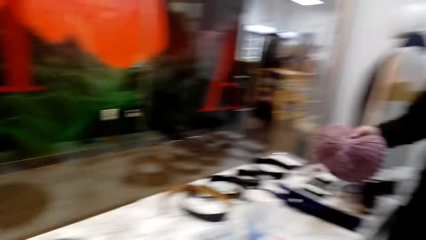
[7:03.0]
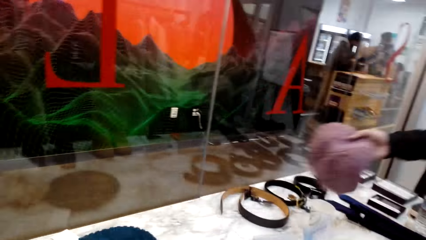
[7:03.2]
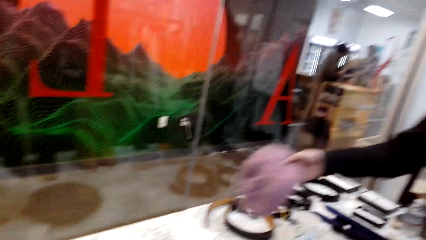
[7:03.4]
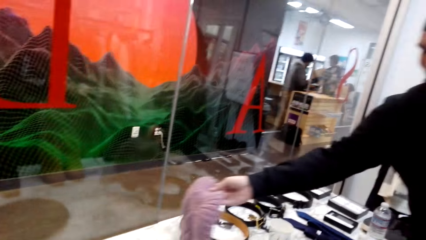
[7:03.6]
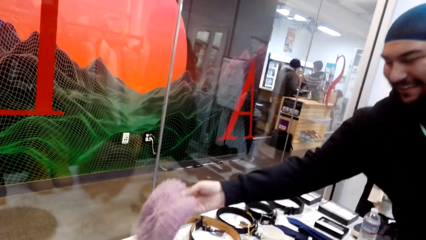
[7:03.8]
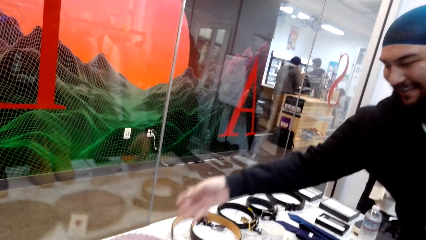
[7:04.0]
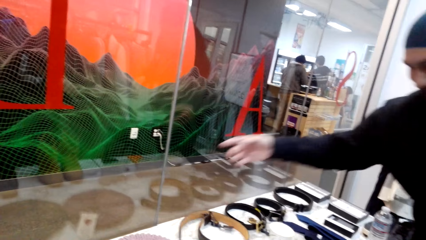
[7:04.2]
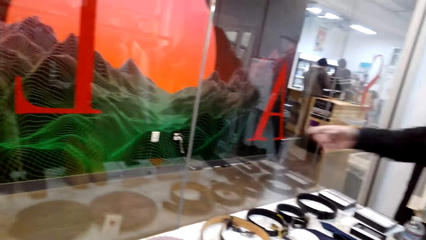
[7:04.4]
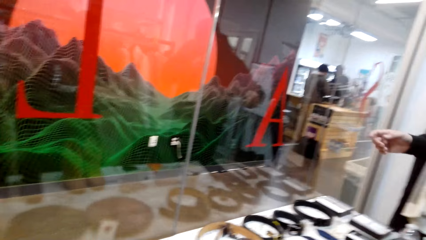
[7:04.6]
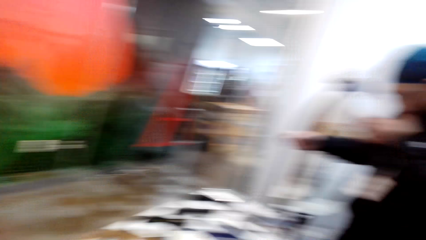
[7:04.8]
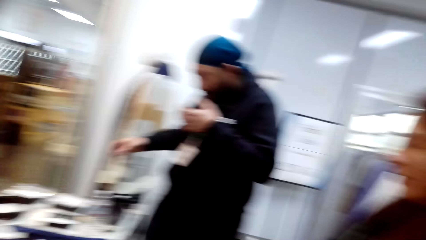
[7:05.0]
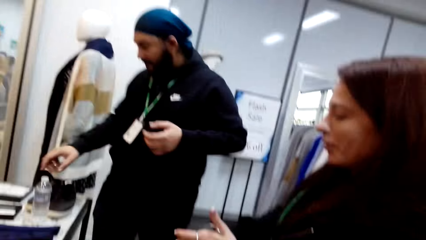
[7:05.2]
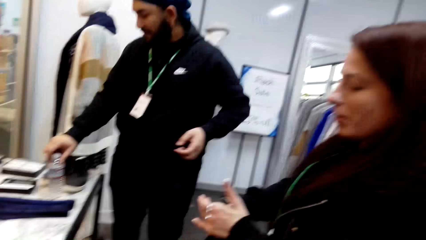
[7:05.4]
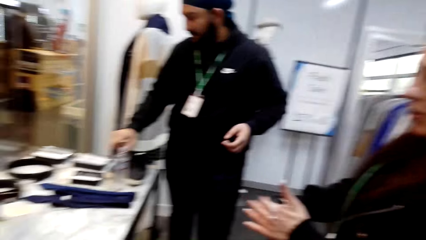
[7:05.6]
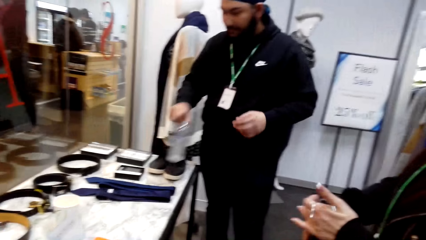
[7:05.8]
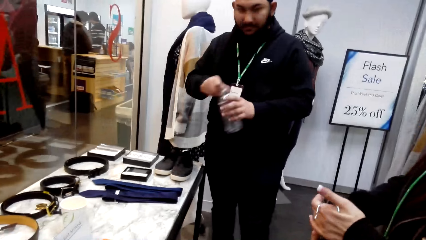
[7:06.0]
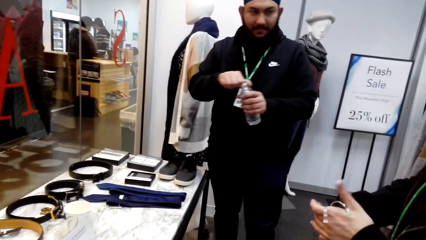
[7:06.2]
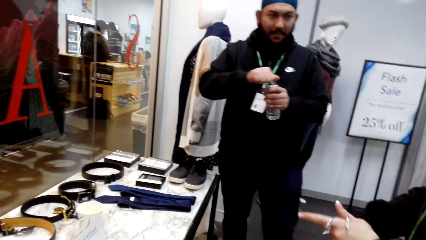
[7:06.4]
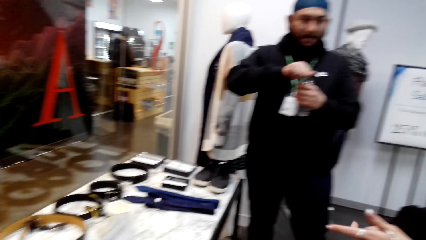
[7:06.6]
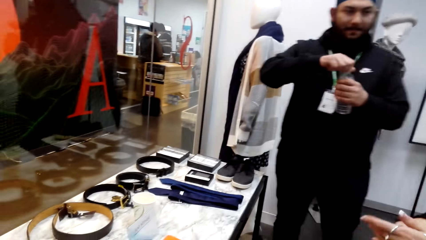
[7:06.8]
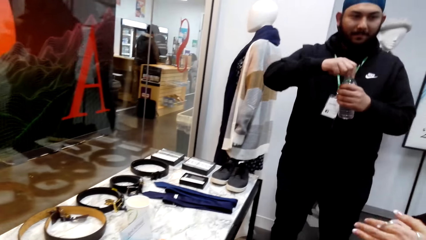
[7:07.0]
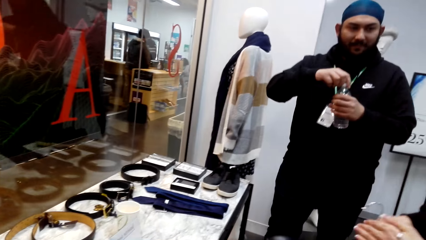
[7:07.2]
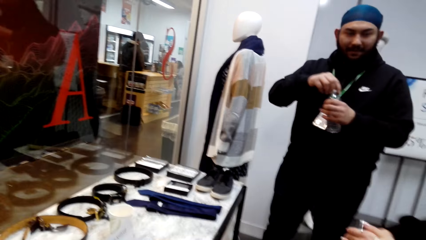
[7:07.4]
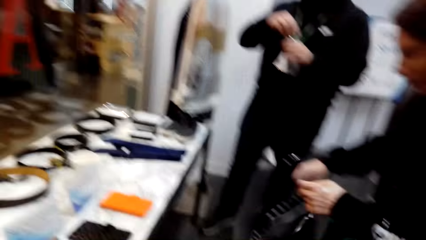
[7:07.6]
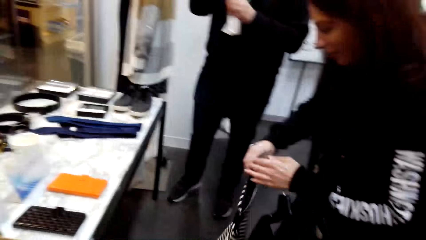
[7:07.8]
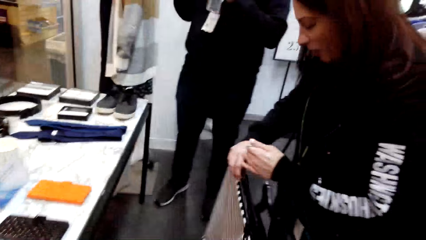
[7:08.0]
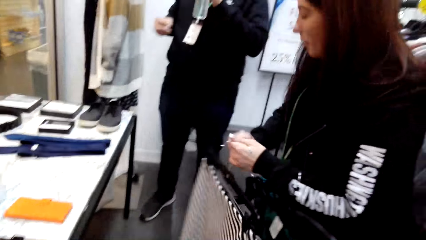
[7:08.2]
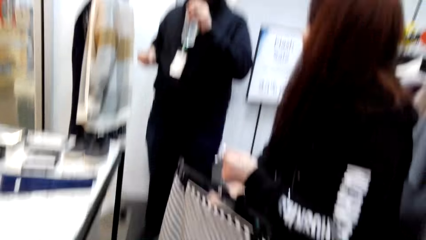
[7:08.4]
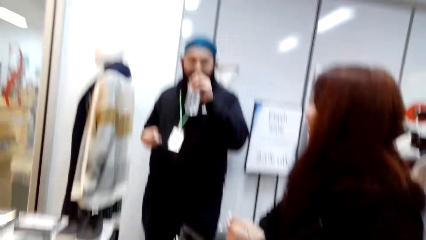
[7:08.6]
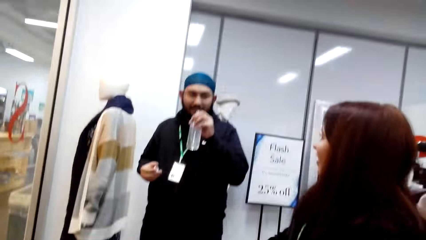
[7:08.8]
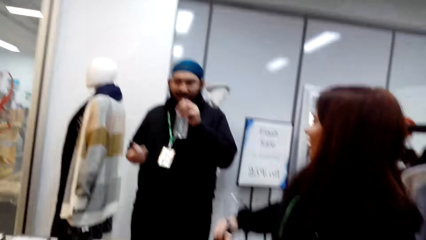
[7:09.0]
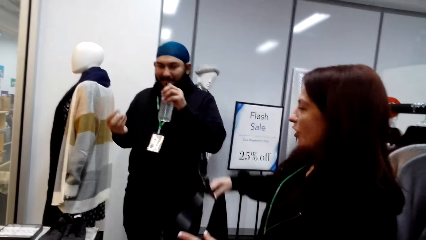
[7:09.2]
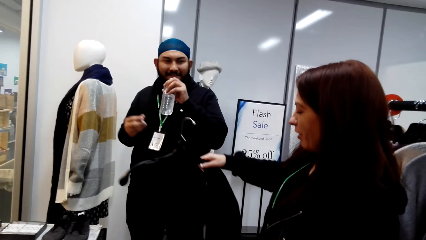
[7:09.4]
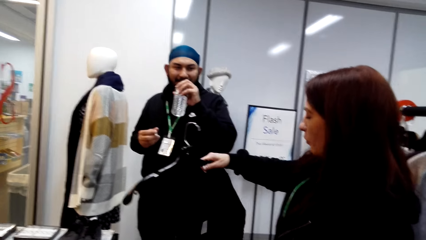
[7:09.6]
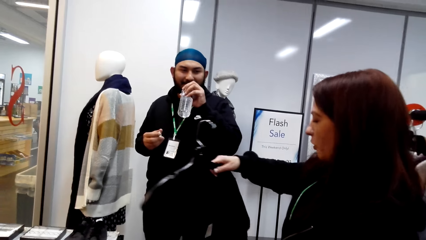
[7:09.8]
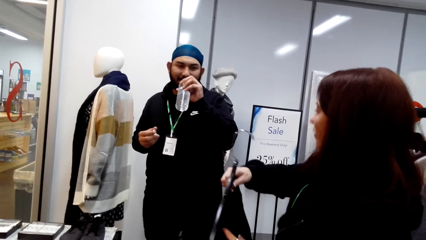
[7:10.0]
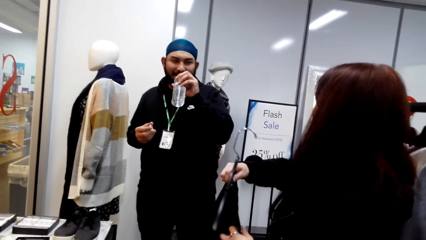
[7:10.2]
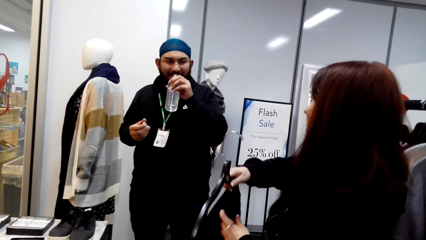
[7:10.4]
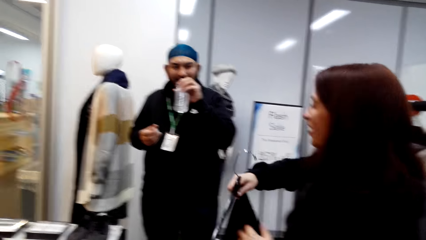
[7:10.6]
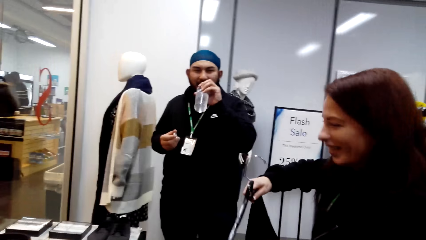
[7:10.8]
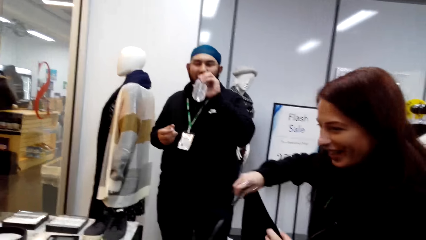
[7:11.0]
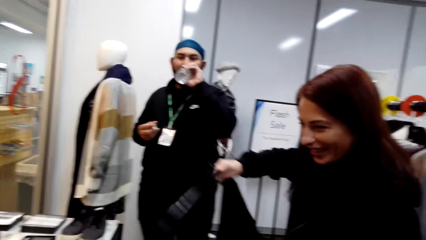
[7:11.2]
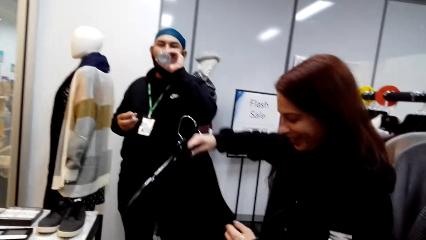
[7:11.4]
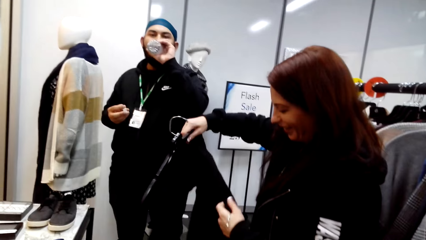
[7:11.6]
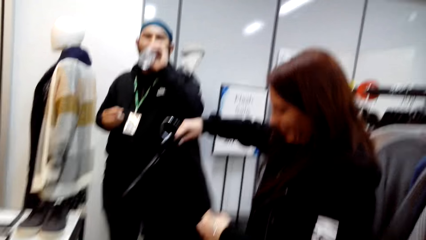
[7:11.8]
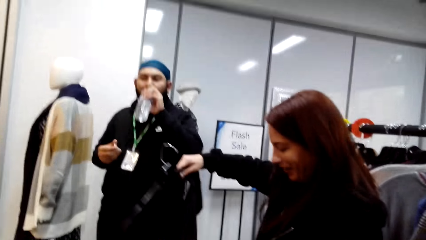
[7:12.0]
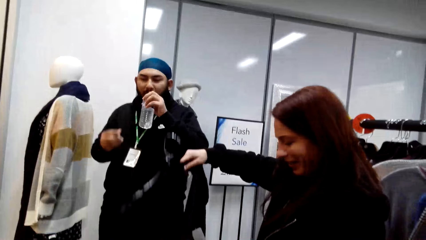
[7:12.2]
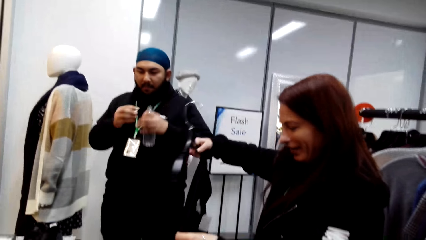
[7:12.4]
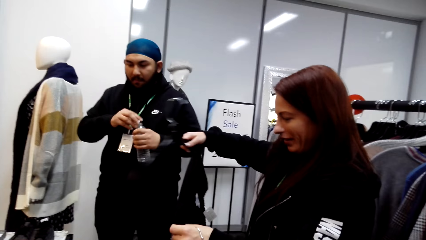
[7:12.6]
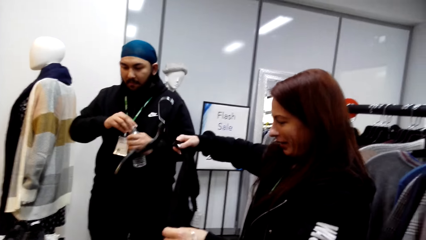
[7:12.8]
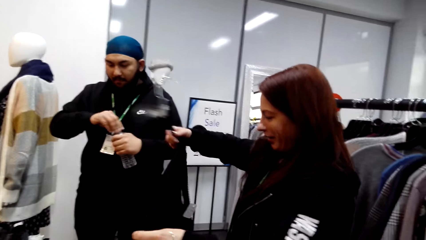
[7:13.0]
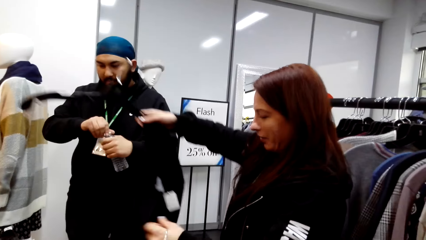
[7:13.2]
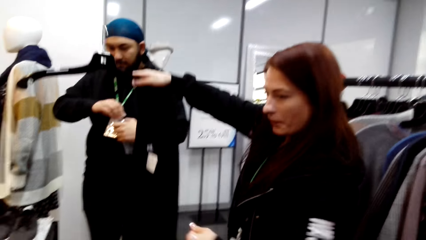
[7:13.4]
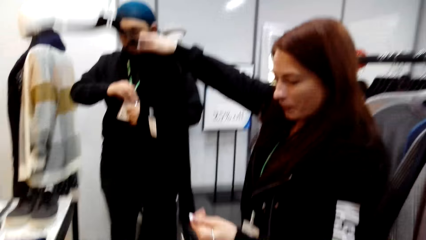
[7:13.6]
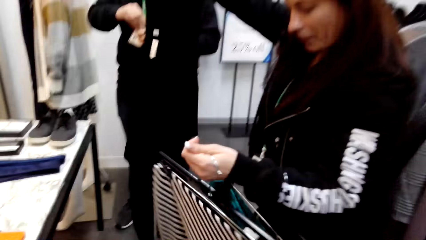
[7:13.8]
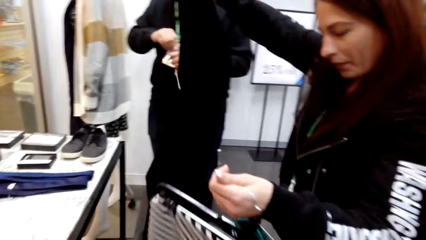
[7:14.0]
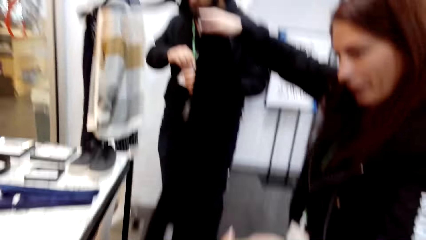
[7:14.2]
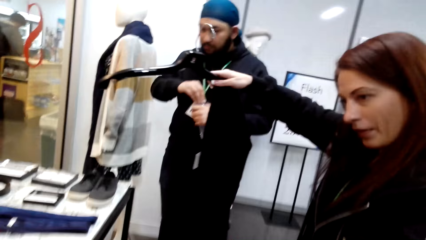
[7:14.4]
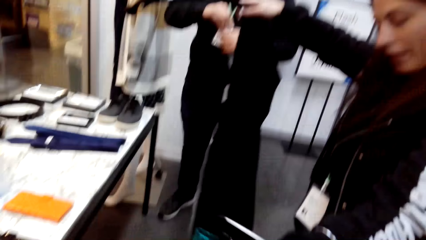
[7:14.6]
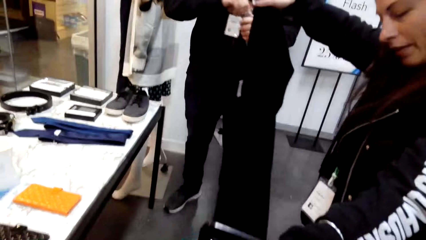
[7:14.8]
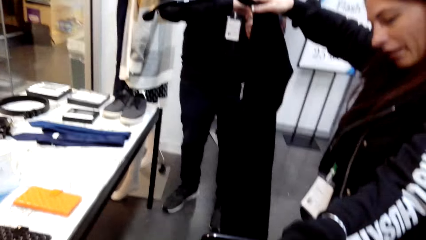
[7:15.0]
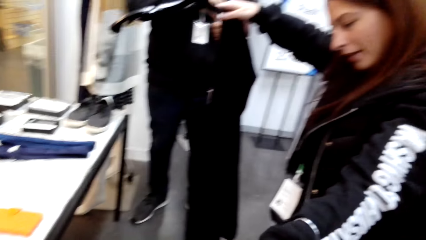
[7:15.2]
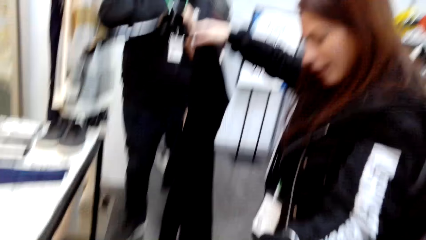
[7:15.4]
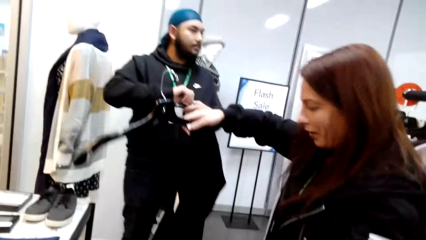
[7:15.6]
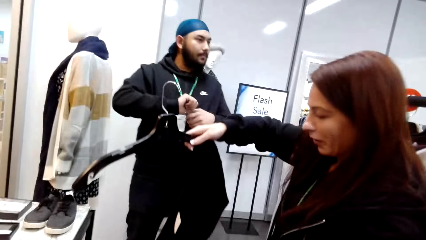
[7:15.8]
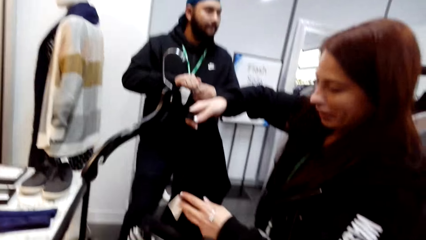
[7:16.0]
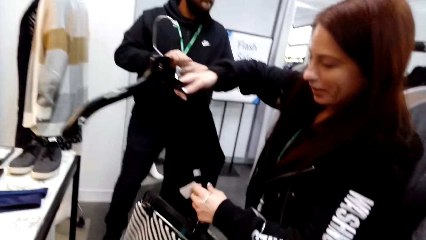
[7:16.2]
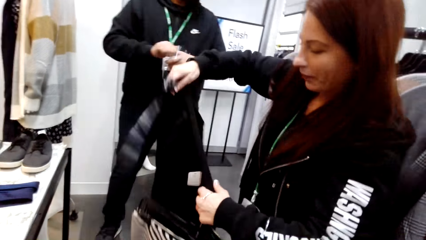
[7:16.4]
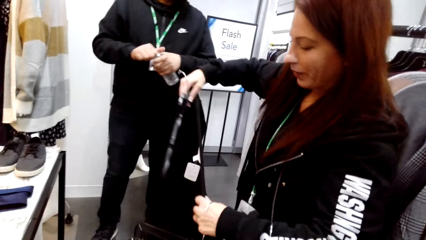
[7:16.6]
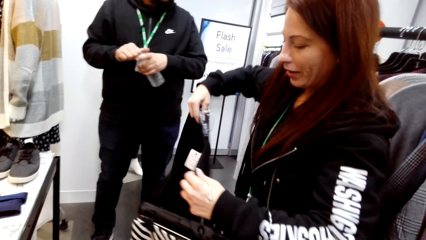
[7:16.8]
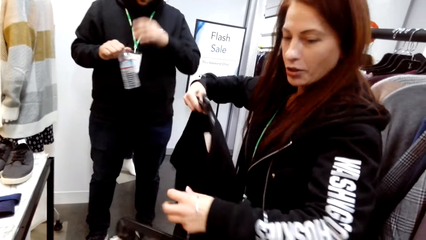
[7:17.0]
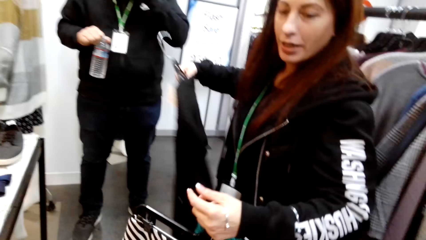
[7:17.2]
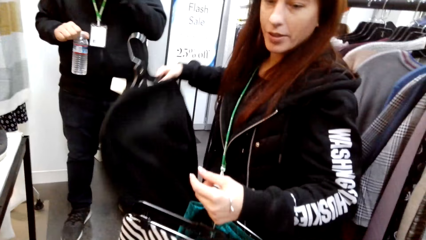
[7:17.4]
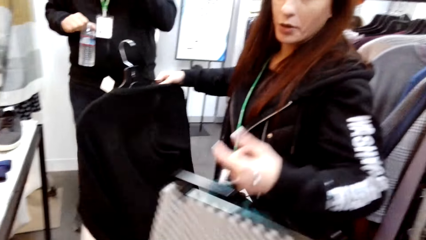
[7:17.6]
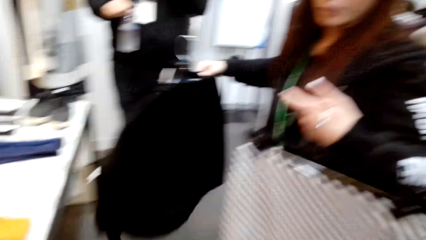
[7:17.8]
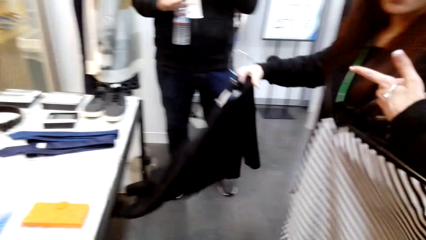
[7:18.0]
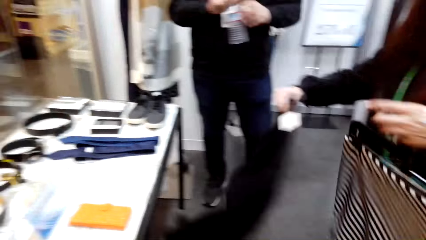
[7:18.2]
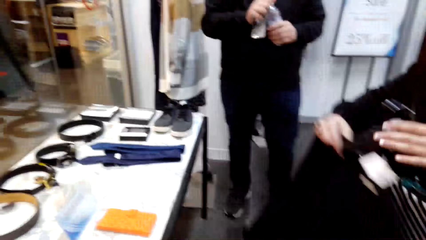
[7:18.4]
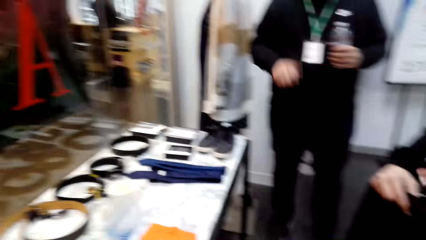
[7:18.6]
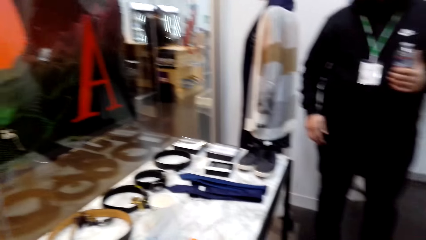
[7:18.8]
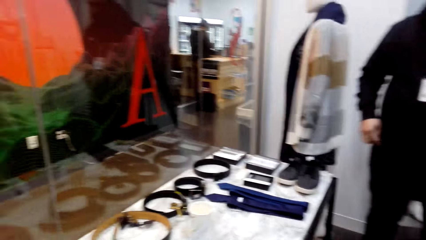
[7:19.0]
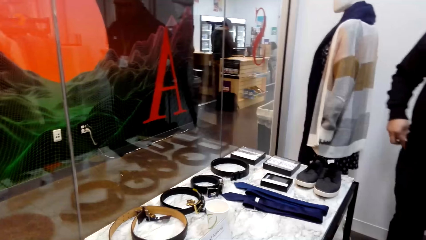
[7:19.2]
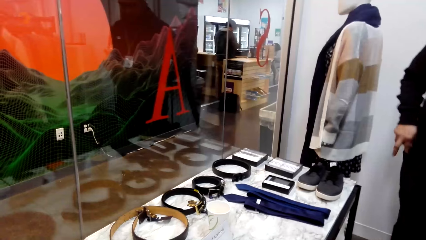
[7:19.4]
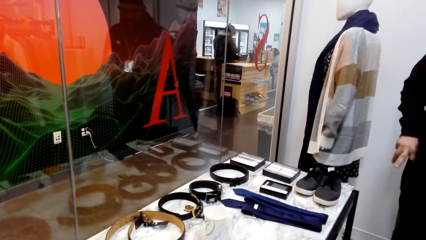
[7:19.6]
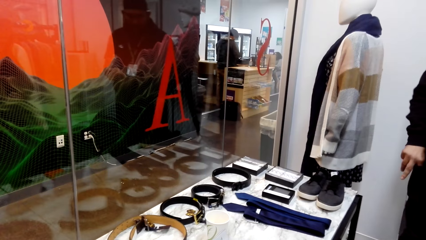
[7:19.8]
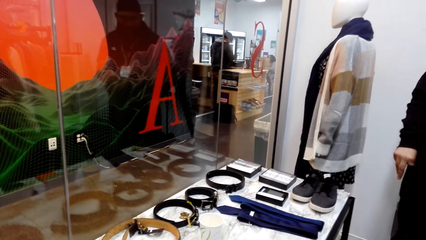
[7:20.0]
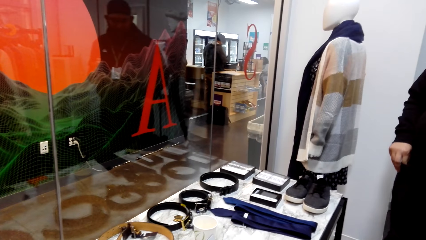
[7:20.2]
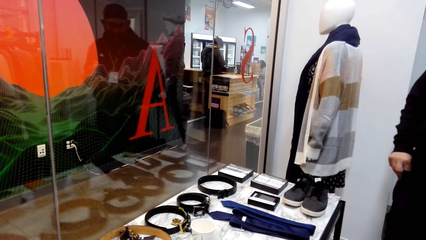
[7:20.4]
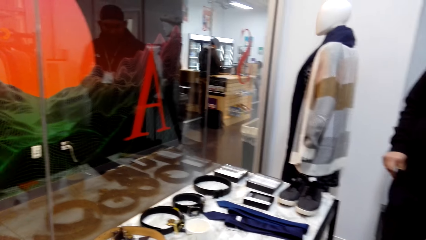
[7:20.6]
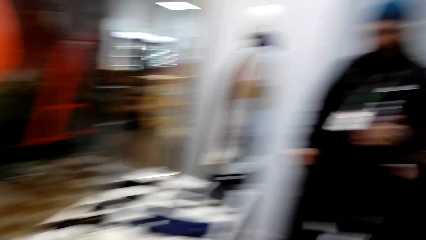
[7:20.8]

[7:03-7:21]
A man places a hat on the display table. The man takes the water bottle, opens the water bottle and drinks water. A woman looks at the clothes. The woman holds the sweater top. The woman talks to another woman.
